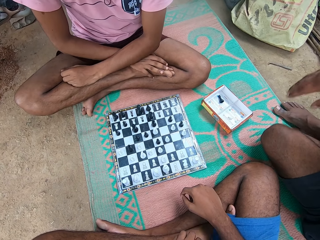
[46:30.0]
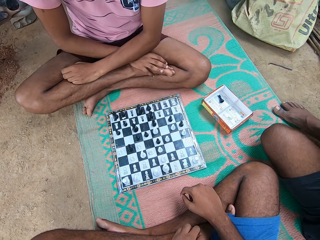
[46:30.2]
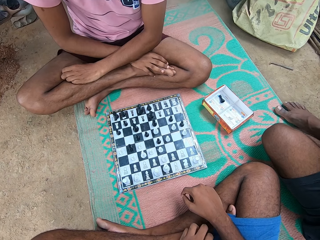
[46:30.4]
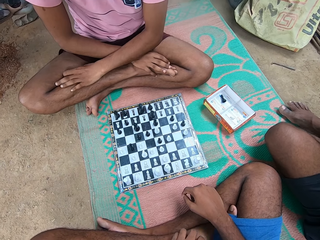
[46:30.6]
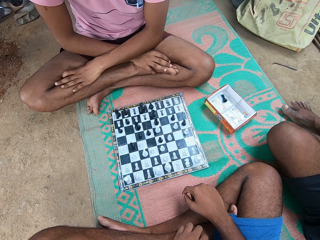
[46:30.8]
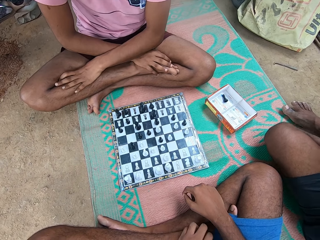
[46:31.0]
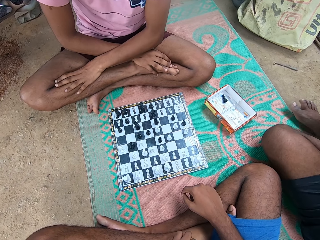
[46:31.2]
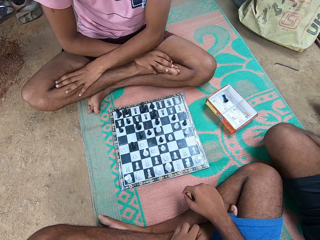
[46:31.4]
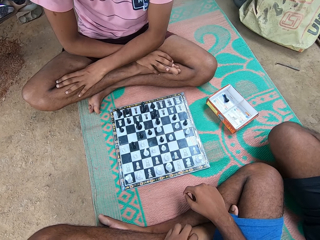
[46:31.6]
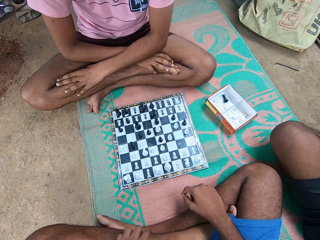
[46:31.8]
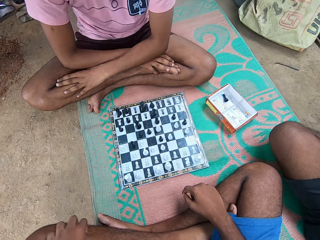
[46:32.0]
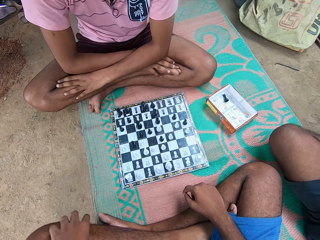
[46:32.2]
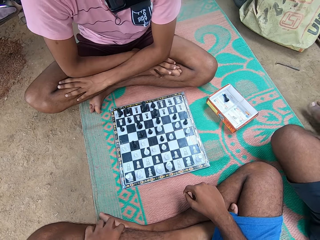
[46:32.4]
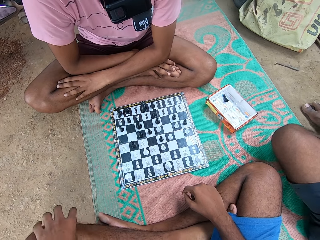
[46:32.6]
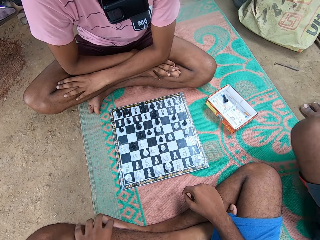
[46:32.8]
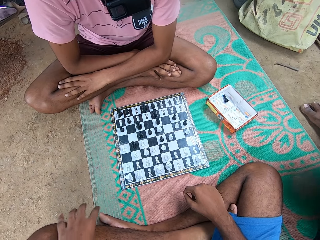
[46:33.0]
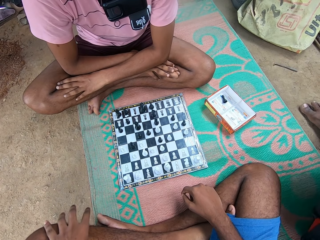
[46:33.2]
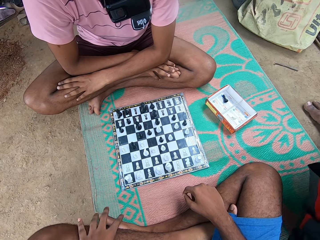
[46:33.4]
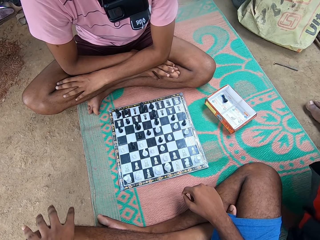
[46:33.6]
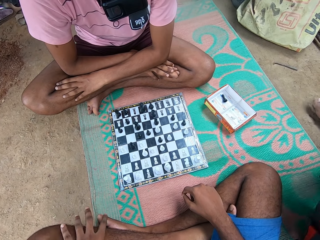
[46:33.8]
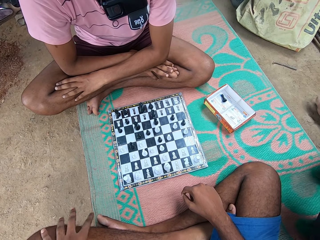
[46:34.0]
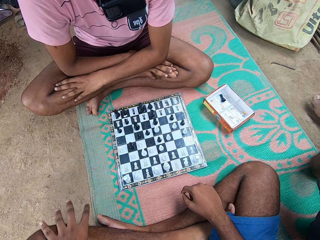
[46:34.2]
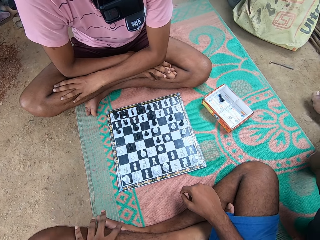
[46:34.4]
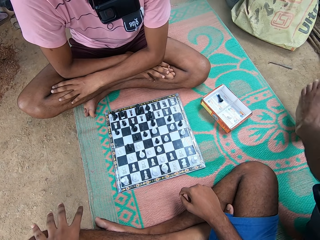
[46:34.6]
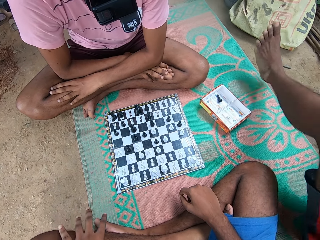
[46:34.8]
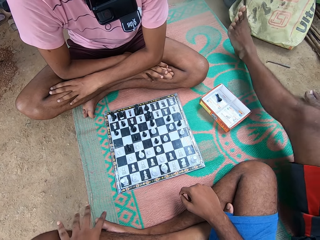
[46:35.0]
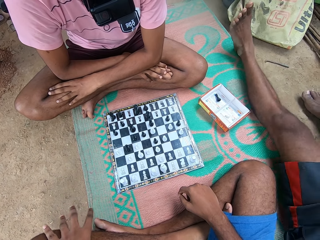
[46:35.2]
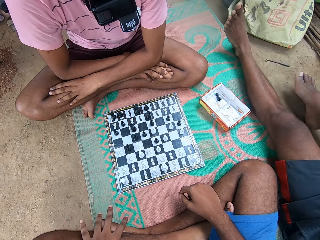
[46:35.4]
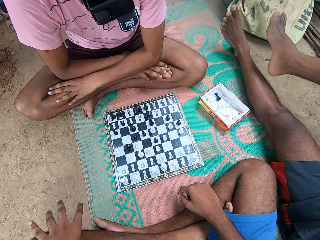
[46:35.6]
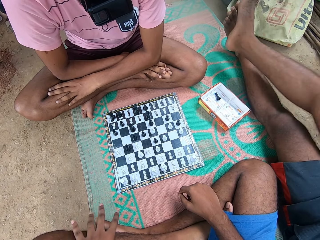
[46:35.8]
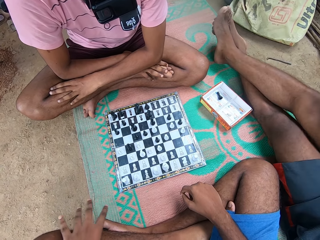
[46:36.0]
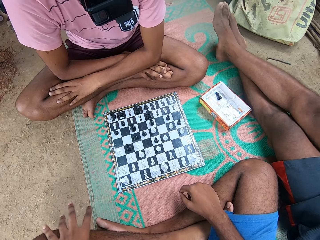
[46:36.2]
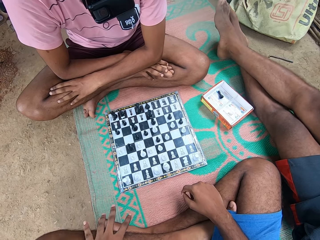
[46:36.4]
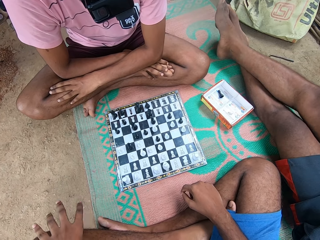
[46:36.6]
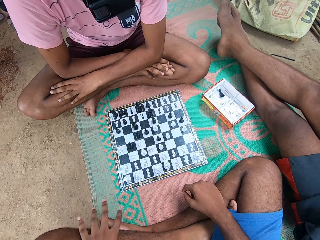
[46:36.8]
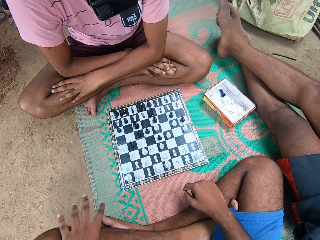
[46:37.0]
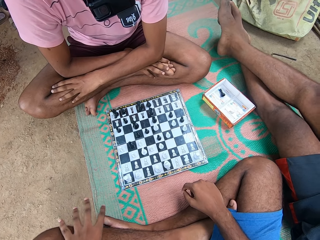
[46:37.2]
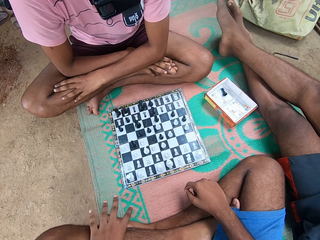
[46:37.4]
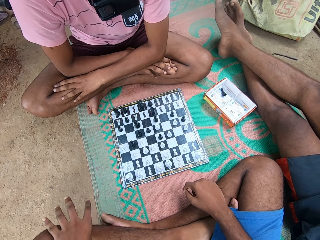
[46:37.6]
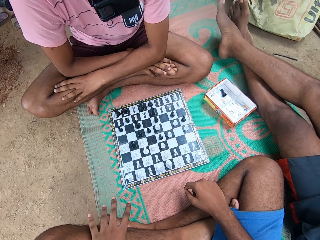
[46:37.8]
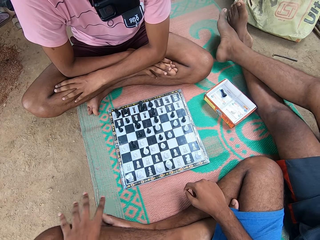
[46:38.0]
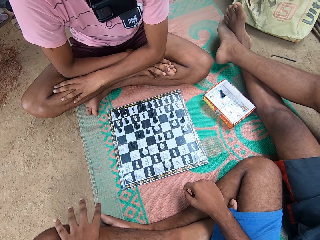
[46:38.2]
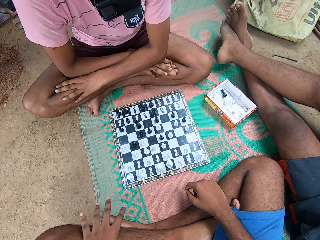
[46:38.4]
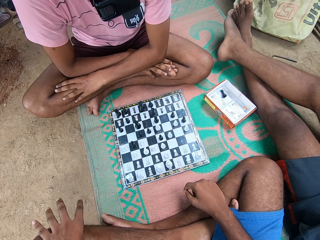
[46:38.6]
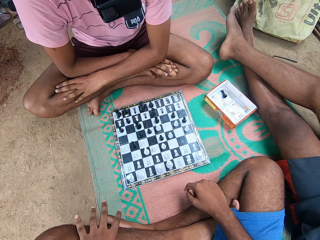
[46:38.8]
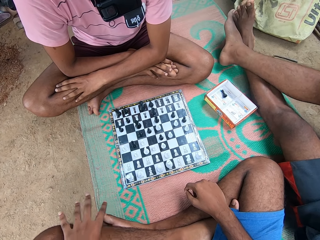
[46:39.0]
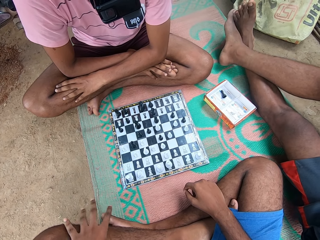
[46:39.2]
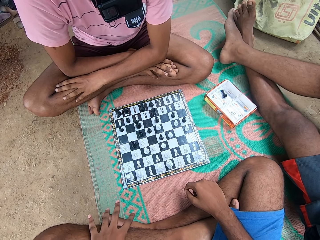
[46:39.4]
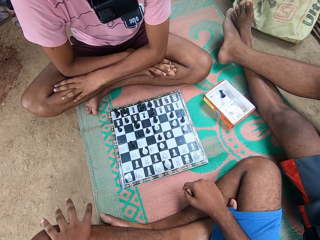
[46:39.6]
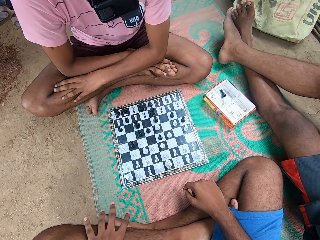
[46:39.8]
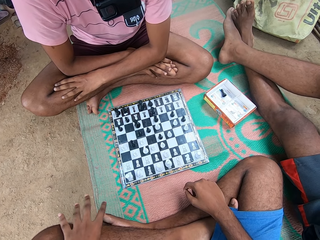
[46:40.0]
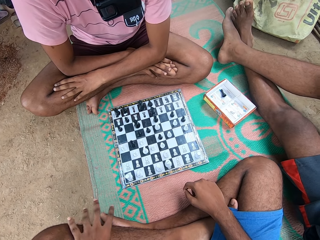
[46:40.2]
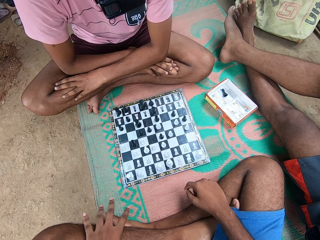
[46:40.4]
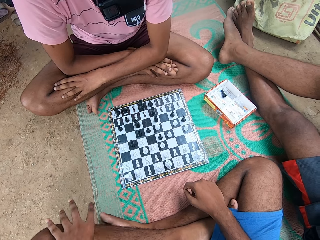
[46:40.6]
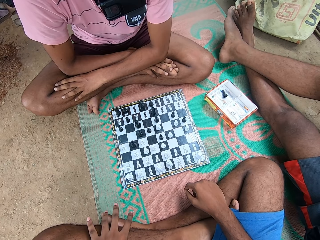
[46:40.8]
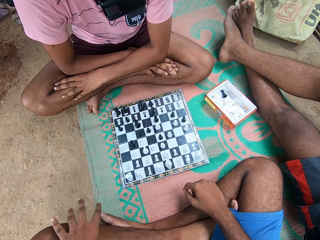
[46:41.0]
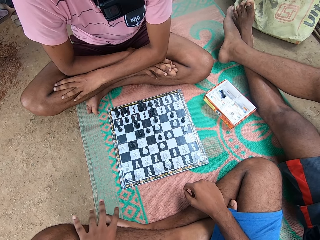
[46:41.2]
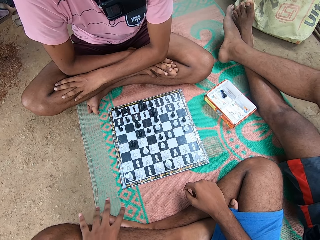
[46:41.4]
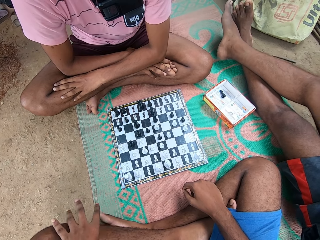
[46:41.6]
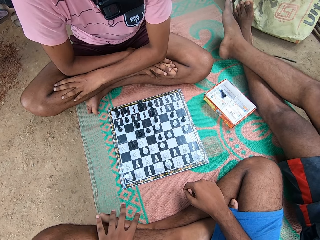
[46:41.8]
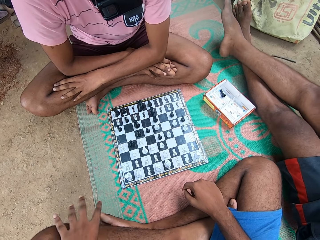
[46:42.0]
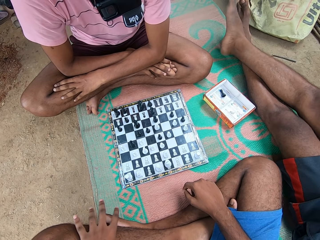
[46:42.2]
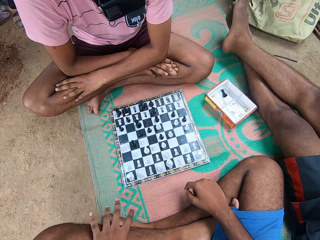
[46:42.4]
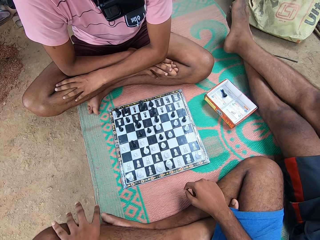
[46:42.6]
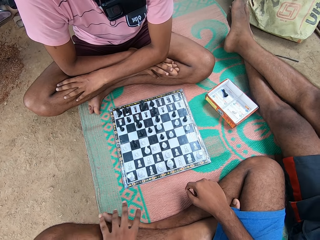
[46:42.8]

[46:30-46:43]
A man moves the hand and moves the leg. The camera wearer moves the hand. The man moves the leg. The camera wearer moves the hand. The man moves the leg. The camera wearer moves the hand. The man moves the leg. The camera wearer moves the hand. The man moves the legs.

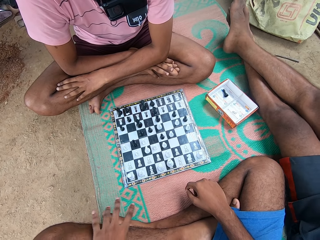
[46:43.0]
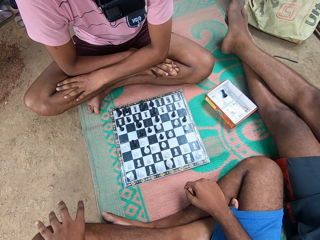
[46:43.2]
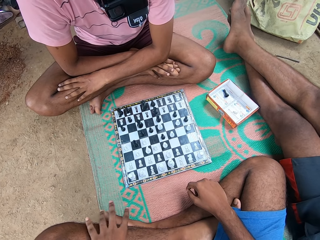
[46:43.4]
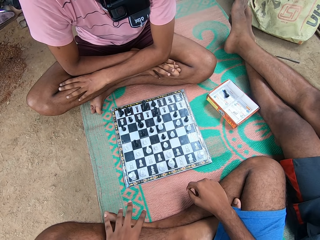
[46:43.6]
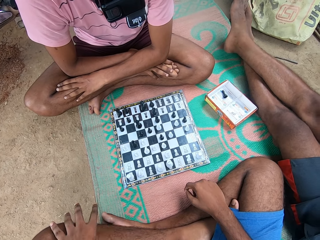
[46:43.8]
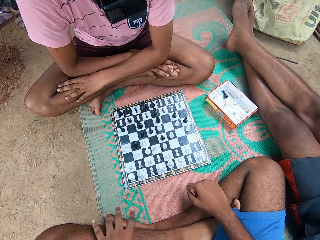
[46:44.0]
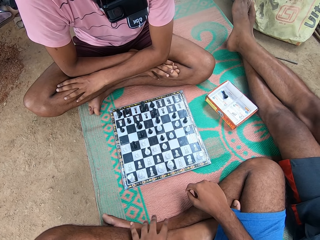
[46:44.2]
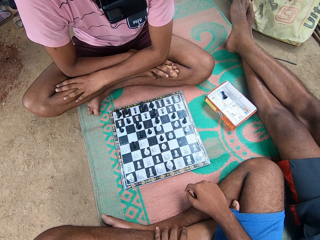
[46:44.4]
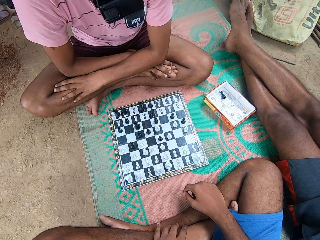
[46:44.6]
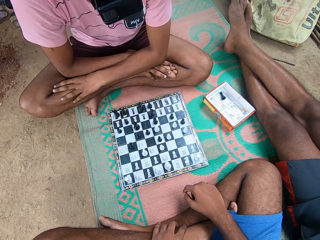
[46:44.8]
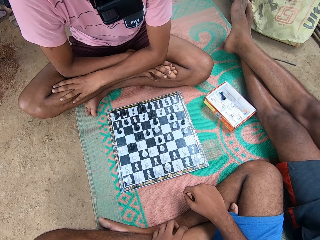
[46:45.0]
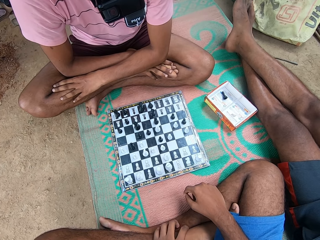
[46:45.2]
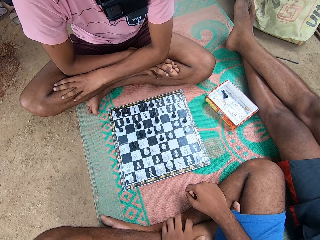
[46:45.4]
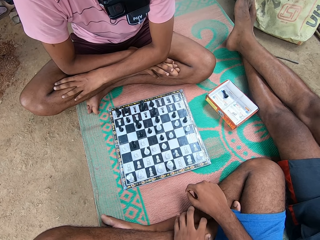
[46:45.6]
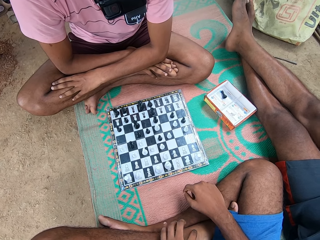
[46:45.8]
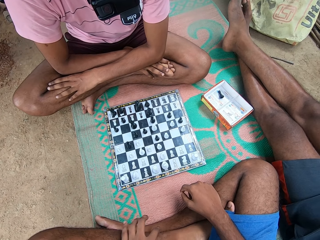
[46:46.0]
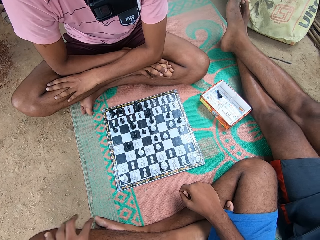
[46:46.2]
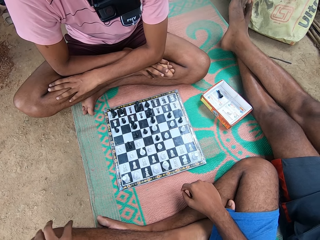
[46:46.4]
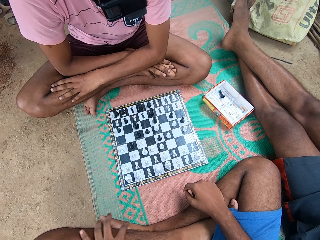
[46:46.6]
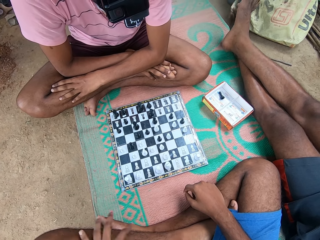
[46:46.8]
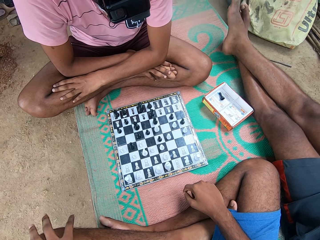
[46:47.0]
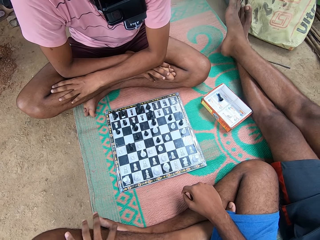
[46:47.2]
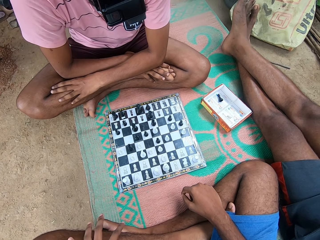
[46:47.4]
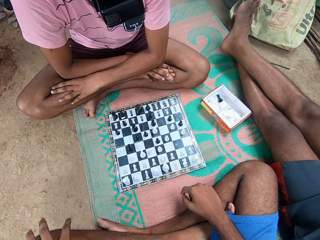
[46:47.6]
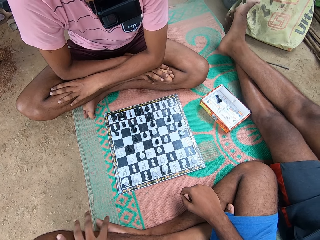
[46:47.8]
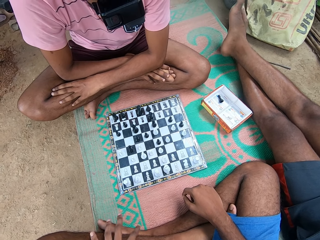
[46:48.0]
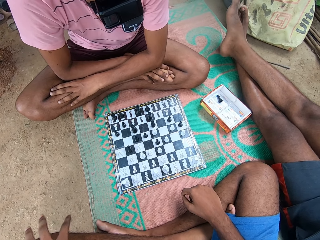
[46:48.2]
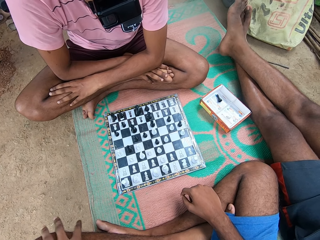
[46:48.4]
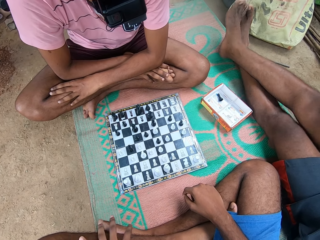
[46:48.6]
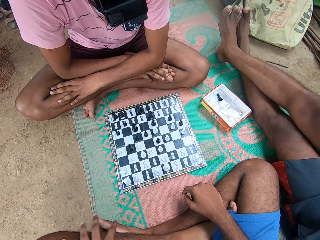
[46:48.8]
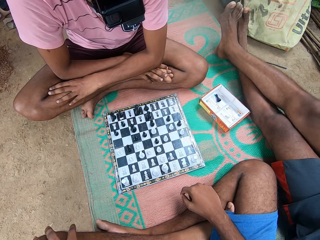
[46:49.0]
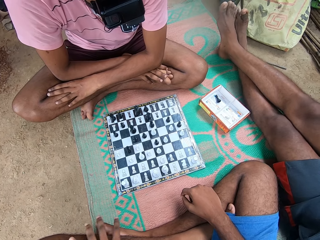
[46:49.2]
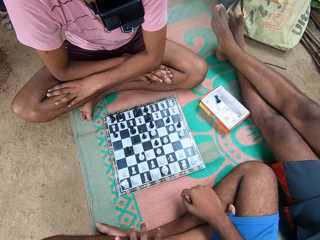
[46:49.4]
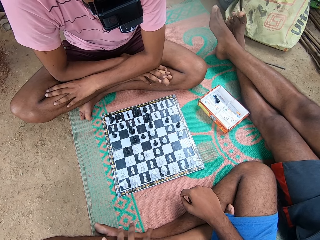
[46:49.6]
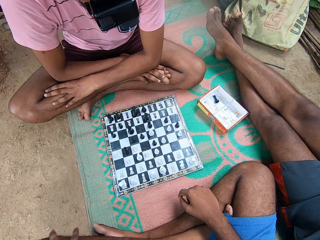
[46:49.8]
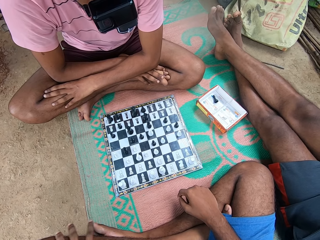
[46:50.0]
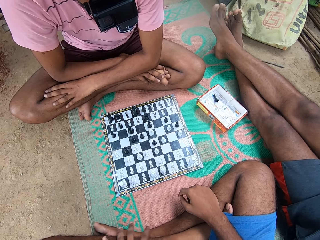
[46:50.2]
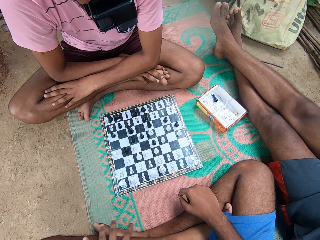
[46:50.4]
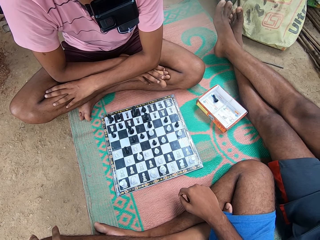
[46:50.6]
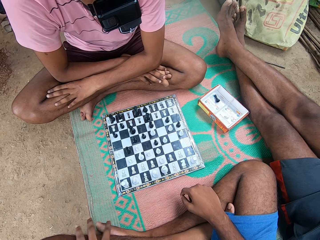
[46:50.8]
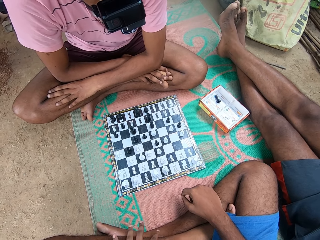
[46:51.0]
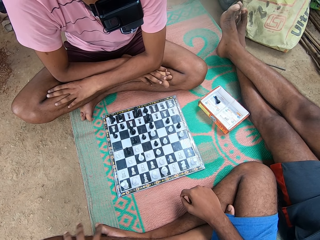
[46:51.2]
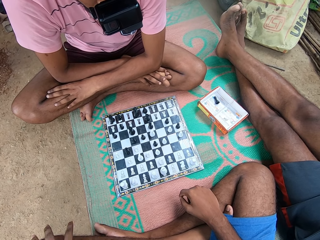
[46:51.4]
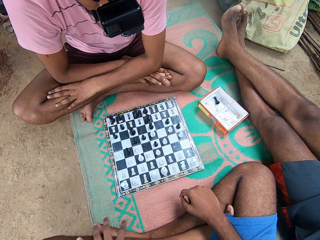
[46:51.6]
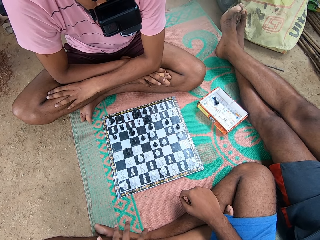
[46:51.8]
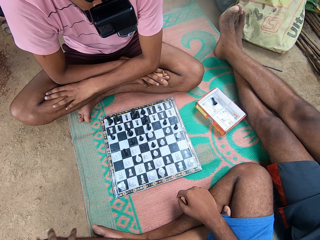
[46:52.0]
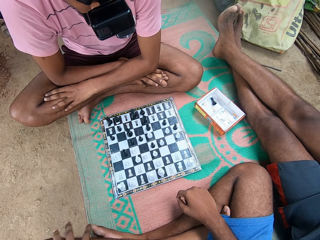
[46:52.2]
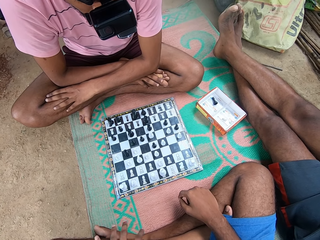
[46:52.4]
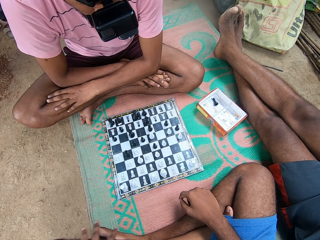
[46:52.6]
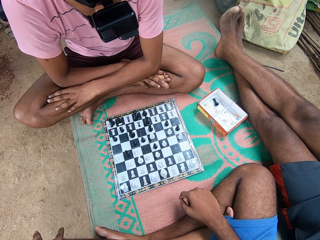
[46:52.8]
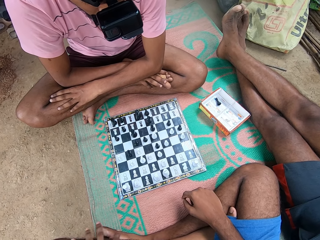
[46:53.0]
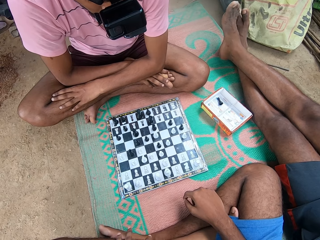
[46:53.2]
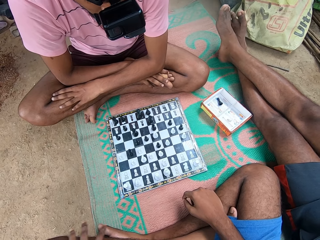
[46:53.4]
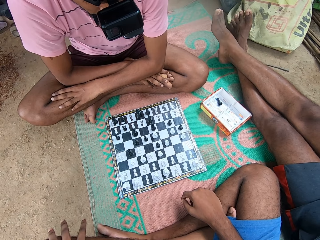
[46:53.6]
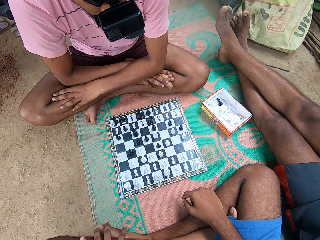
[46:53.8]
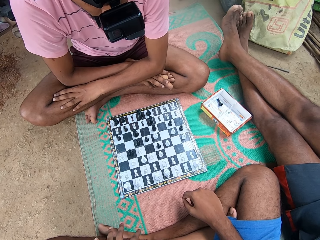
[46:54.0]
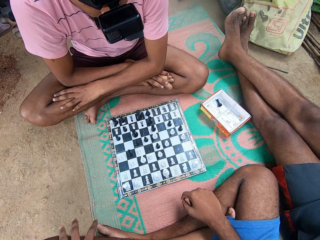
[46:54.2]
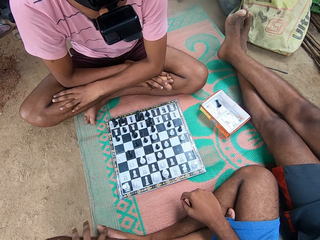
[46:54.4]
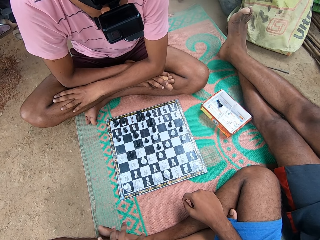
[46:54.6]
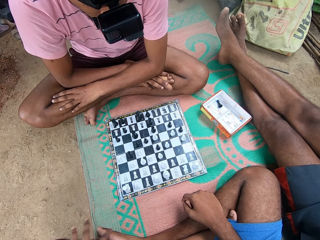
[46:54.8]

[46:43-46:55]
A man talks.
